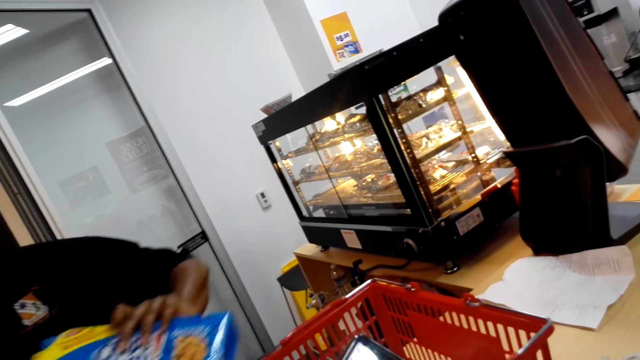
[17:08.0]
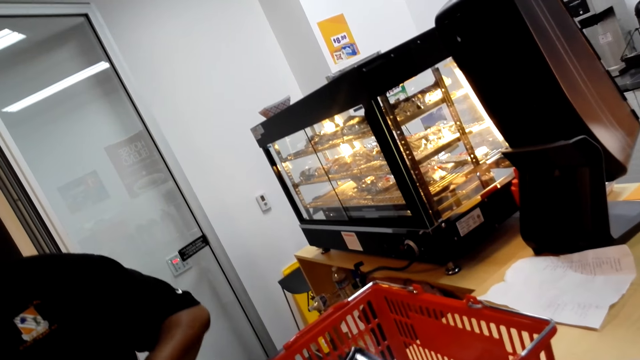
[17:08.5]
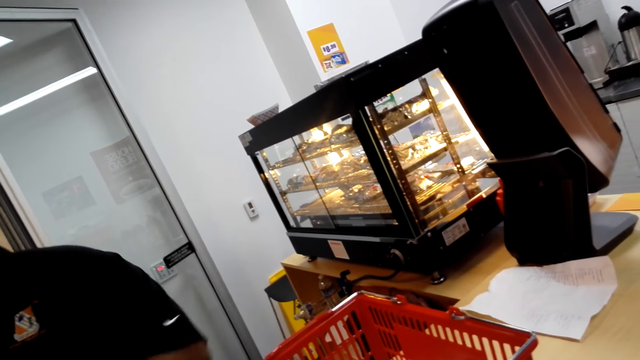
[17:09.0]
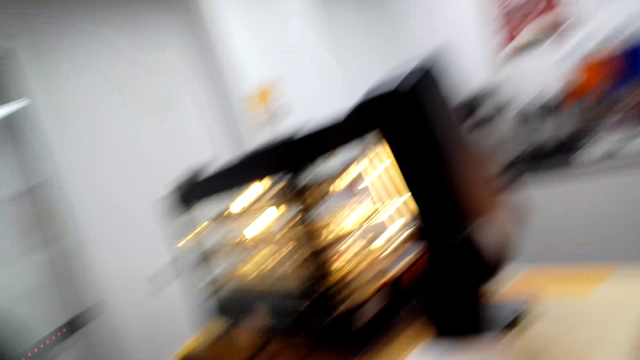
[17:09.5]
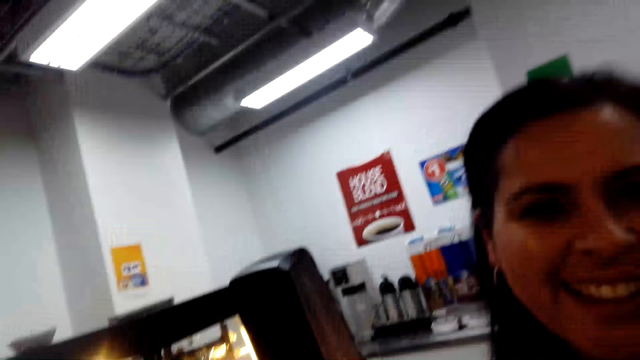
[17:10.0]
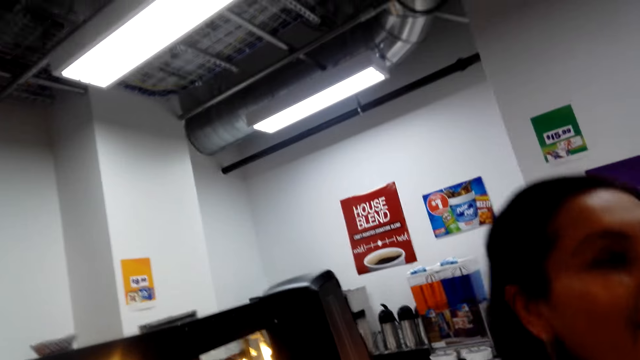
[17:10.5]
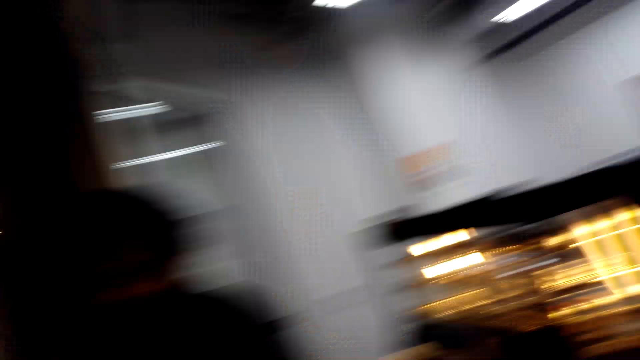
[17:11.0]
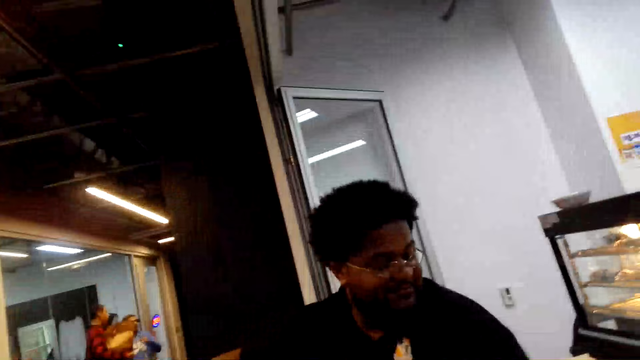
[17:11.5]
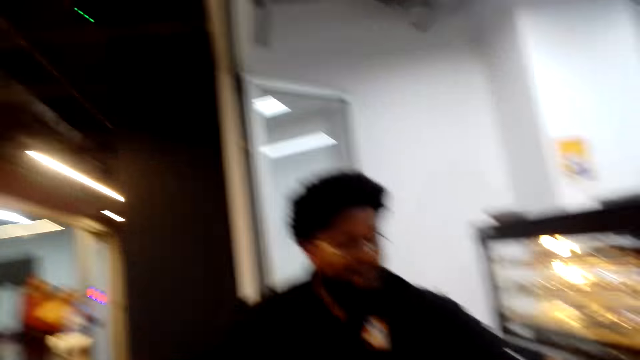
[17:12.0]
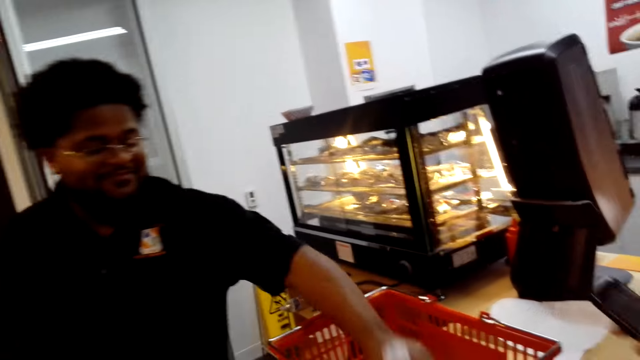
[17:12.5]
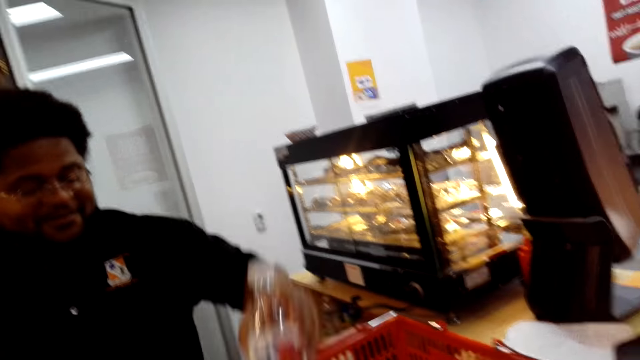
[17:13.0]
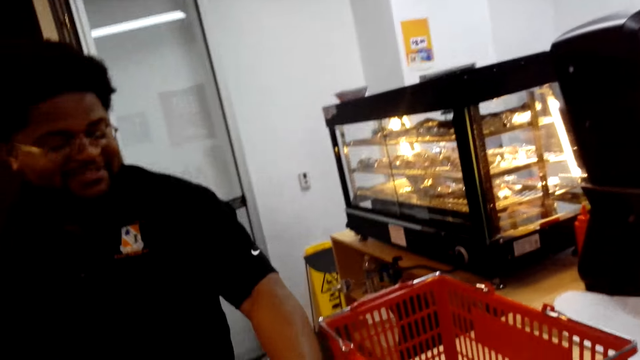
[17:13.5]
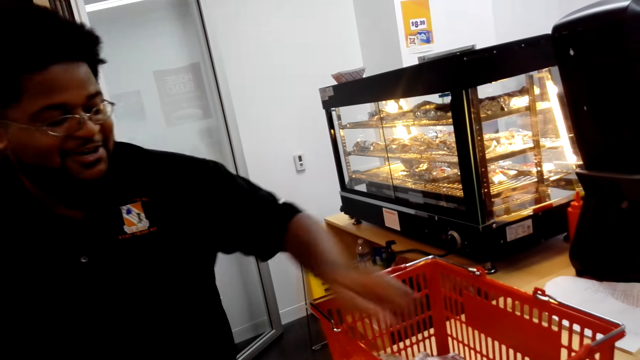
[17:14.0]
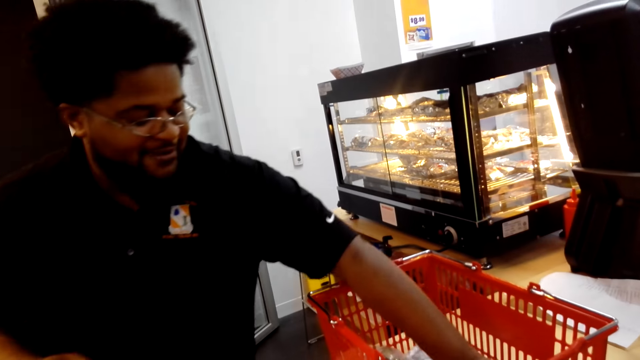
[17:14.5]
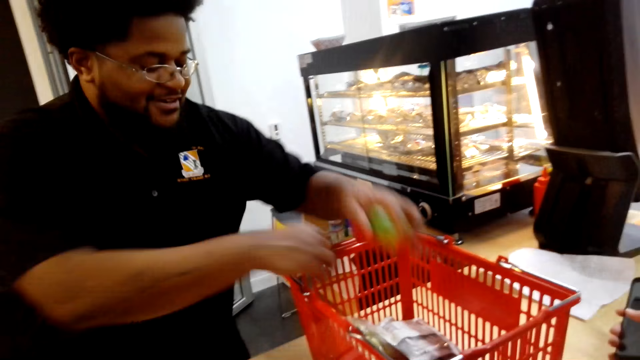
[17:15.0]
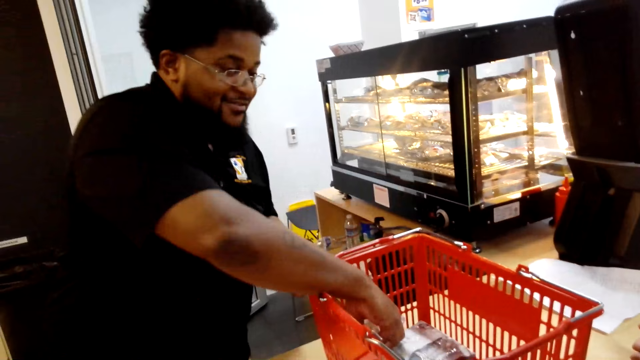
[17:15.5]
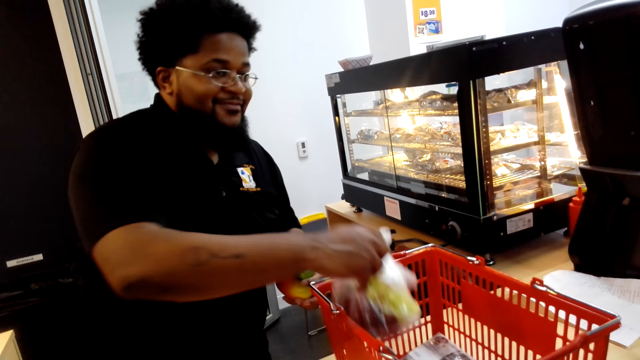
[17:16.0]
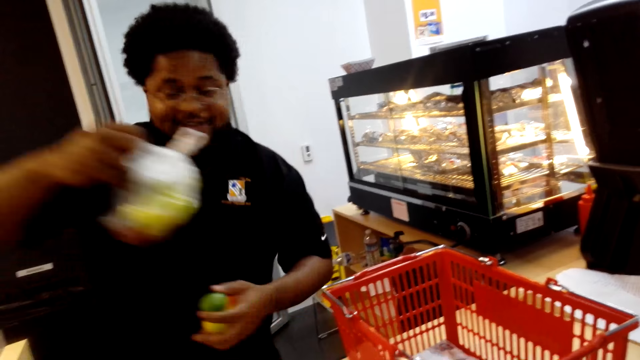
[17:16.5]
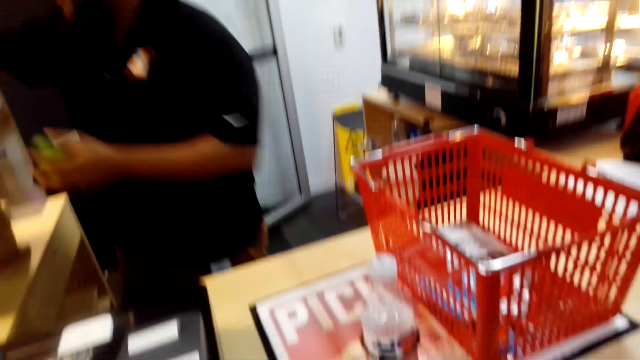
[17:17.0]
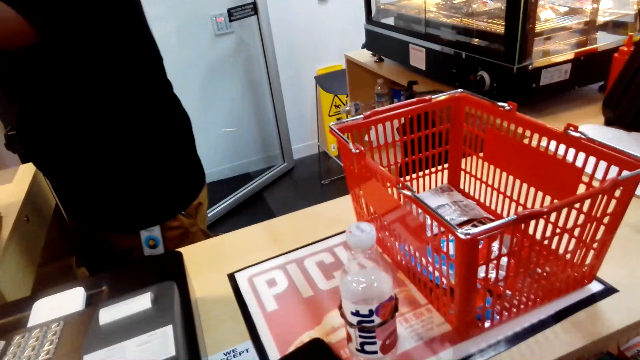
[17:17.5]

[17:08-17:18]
The camera wearer picks up something from the carrier. They converse with the woman. They look at the lady ahead. They look around. The man picks up an object from the carrier and places the object on the table. He picks up something from the carrier.

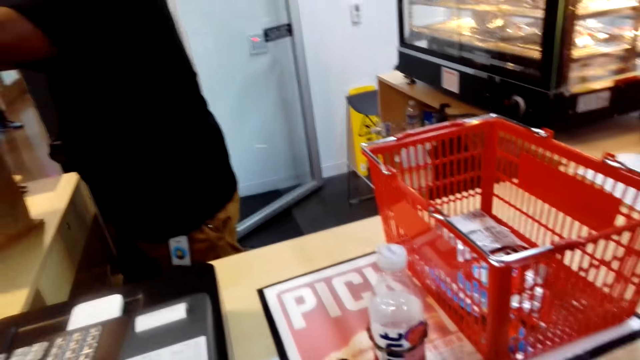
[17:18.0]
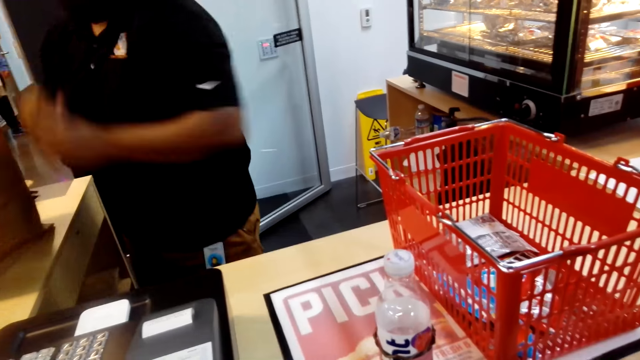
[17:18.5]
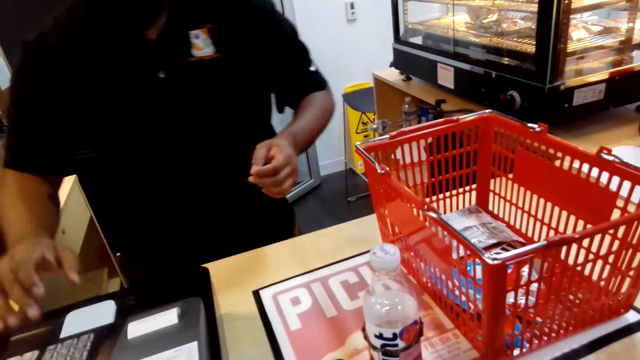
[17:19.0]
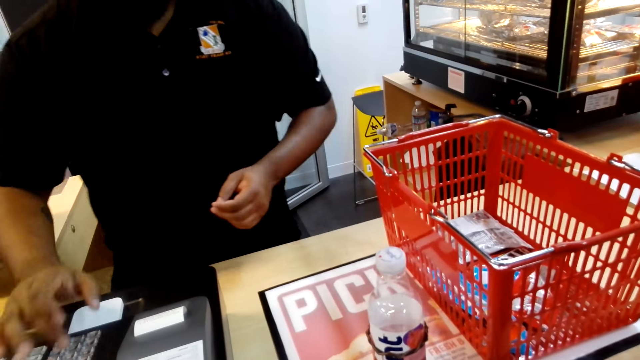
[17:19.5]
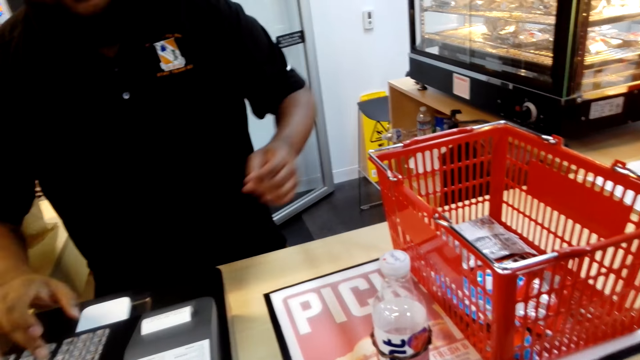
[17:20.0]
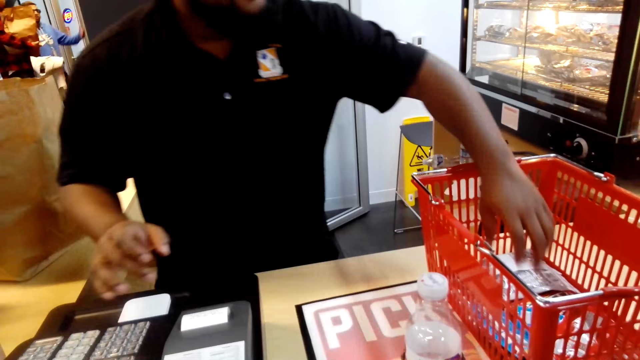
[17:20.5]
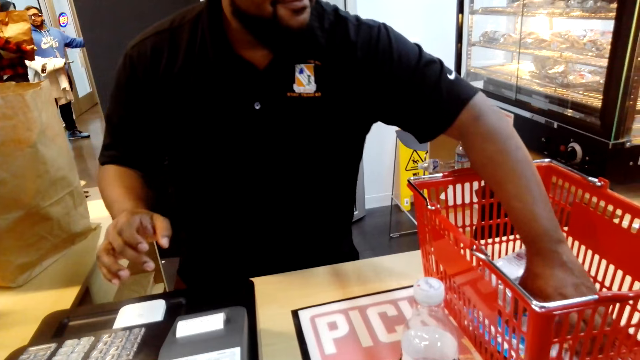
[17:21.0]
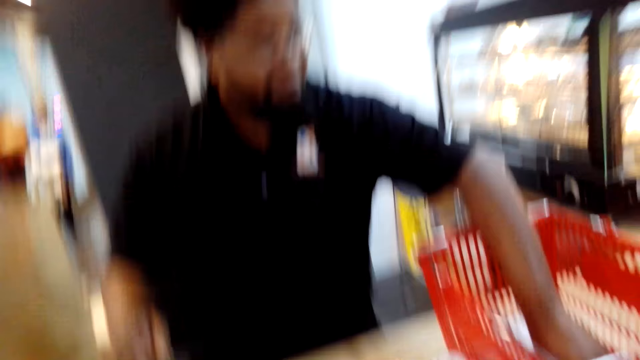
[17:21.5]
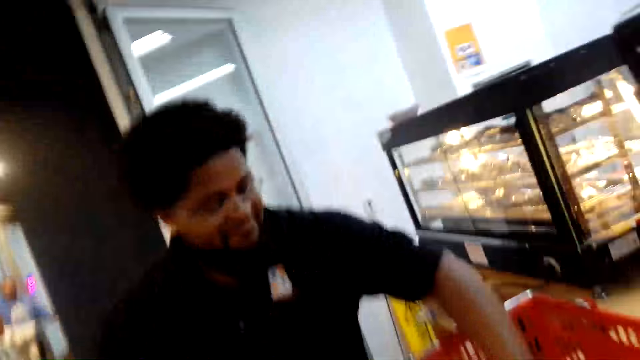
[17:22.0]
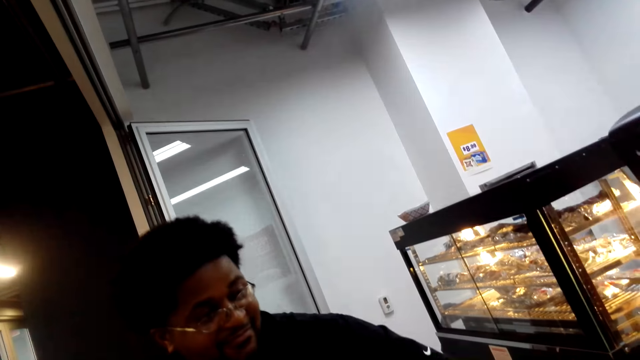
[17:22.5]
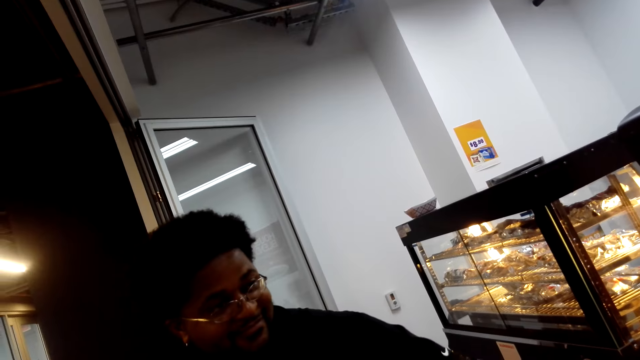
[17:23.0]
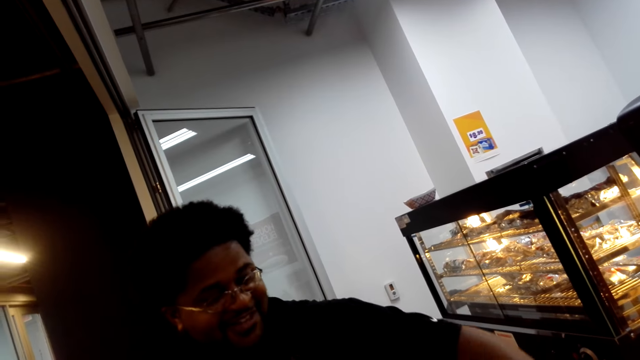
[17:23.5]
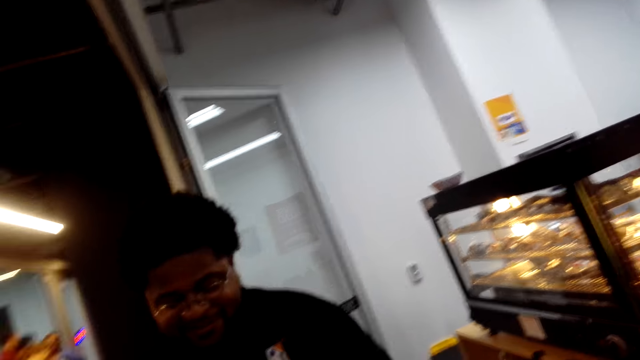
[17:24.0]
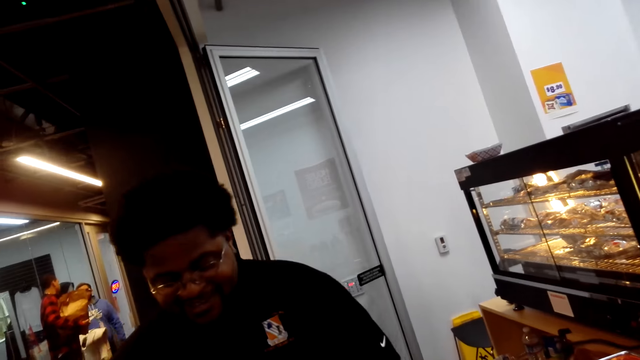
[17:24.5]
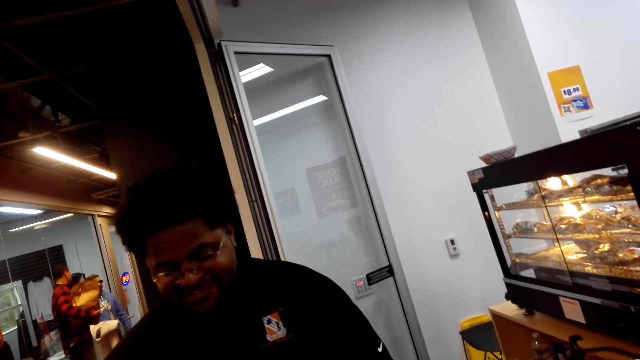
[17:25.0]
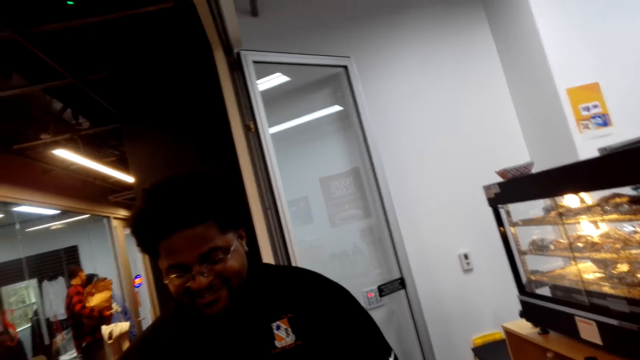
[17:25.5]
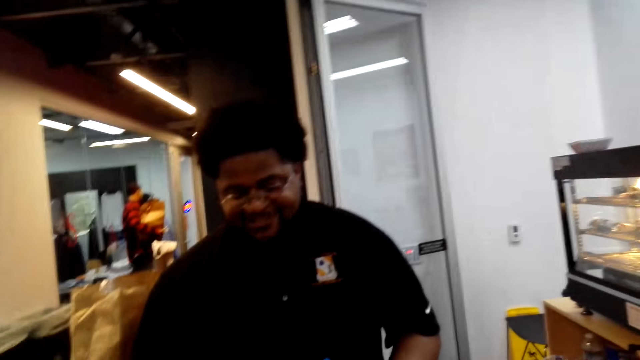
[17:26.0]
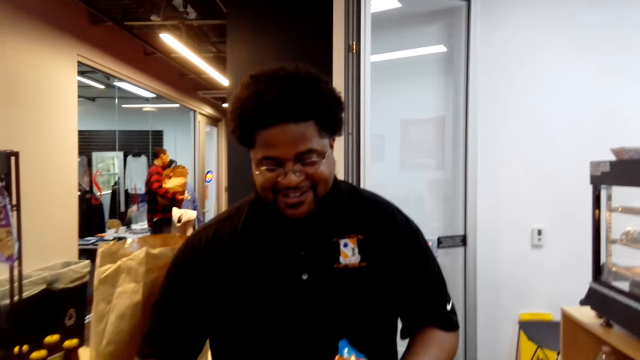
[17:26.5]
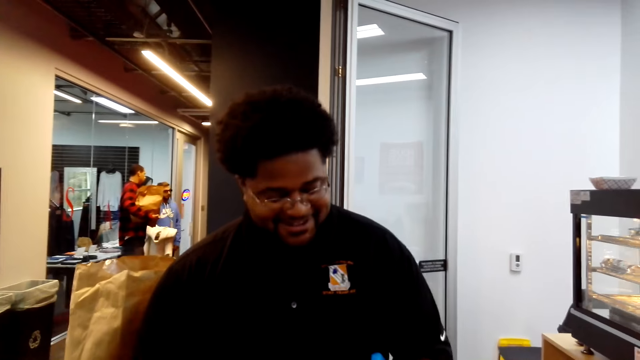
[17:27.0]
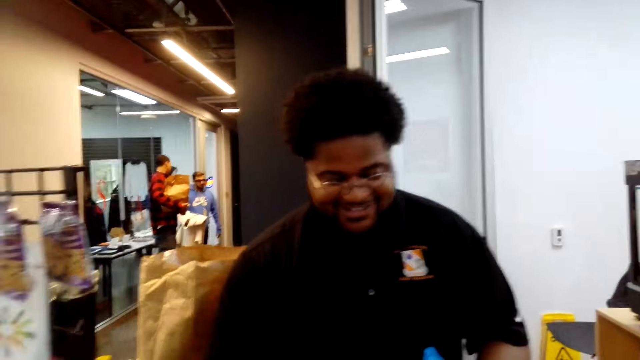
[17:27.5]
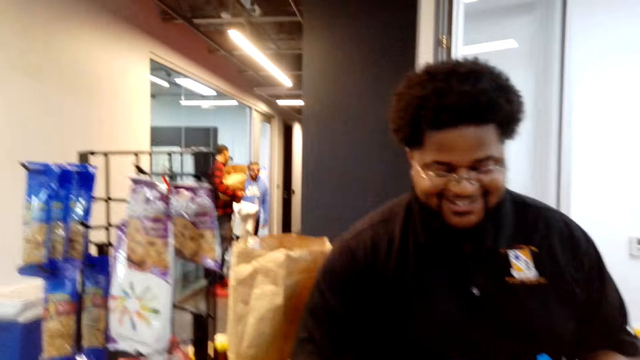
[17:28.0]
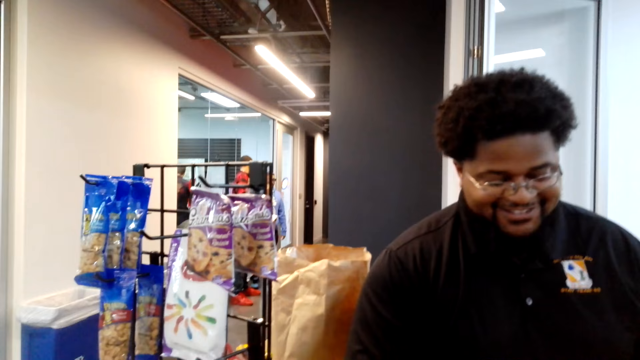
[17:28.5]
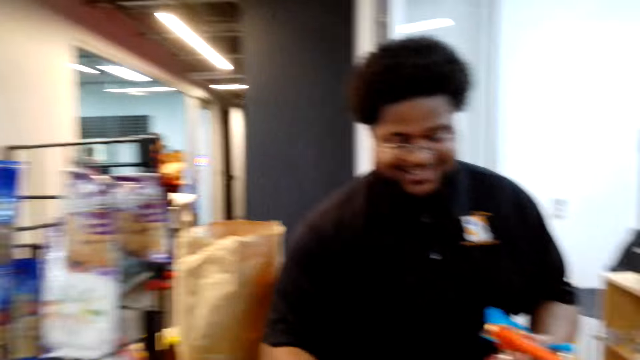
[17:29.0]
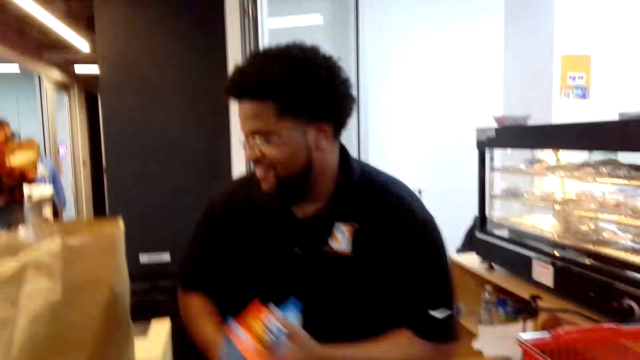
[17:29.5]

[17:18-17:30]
The man puts something on the bag, presses the machine keys, and picks up something with the left hand.
